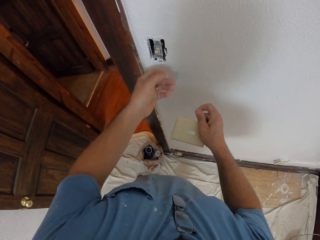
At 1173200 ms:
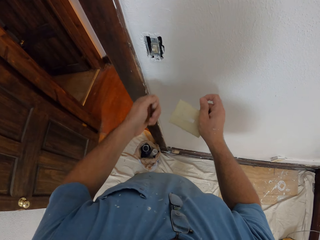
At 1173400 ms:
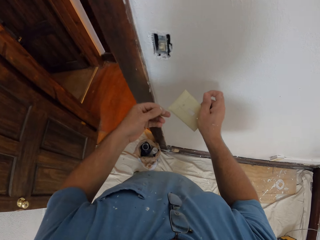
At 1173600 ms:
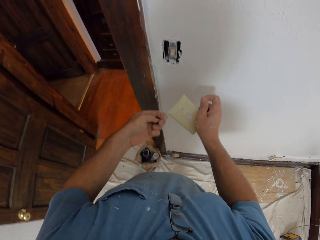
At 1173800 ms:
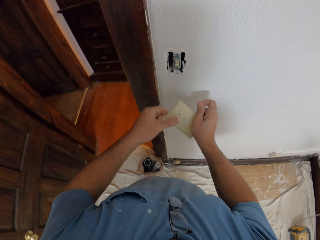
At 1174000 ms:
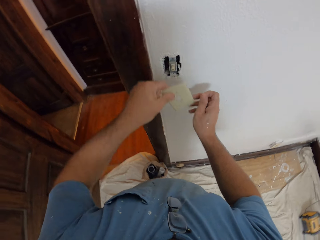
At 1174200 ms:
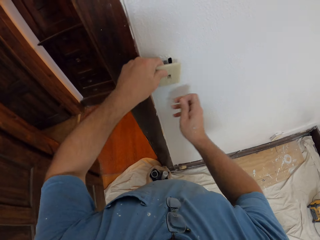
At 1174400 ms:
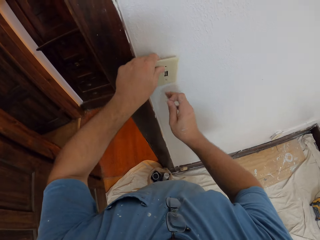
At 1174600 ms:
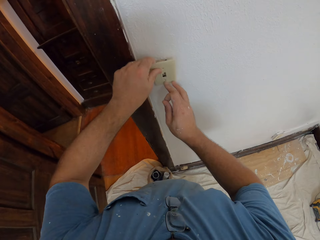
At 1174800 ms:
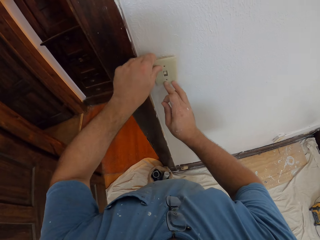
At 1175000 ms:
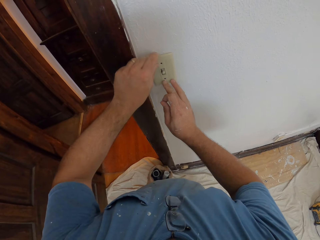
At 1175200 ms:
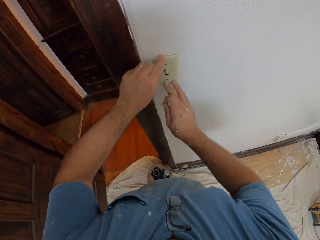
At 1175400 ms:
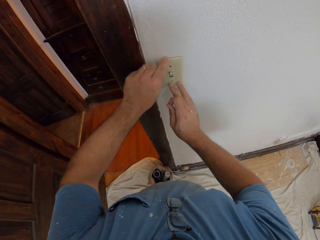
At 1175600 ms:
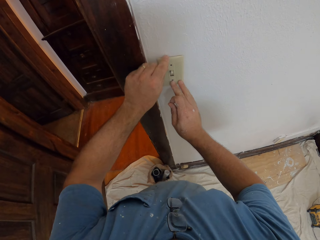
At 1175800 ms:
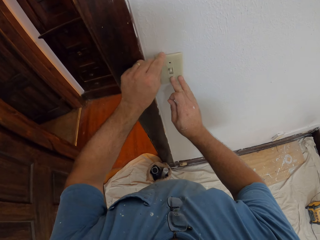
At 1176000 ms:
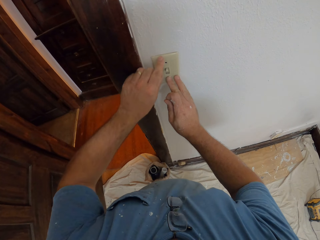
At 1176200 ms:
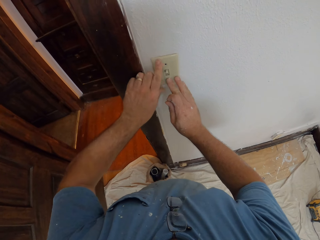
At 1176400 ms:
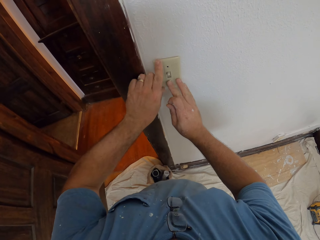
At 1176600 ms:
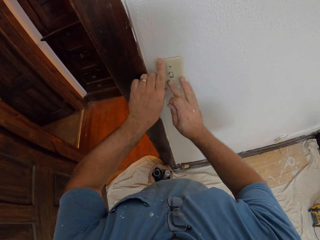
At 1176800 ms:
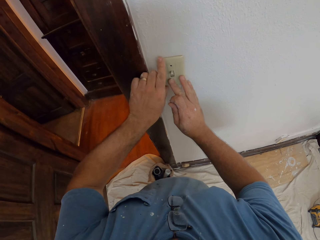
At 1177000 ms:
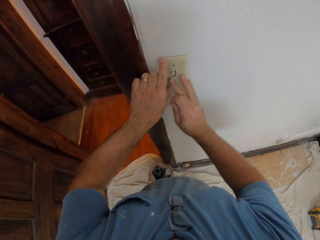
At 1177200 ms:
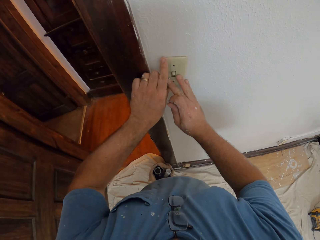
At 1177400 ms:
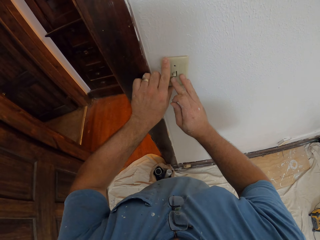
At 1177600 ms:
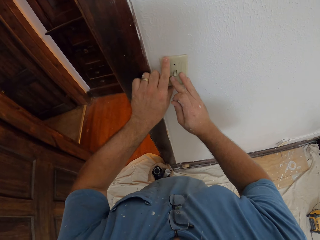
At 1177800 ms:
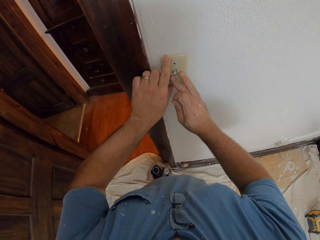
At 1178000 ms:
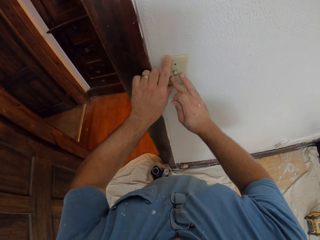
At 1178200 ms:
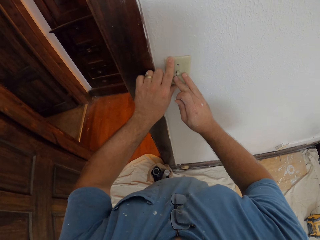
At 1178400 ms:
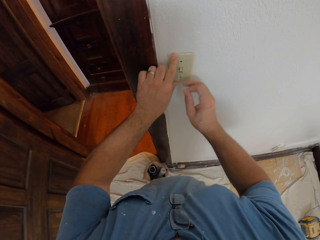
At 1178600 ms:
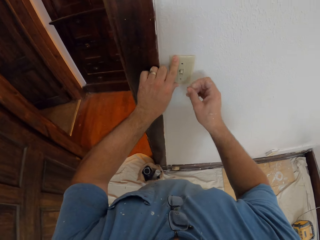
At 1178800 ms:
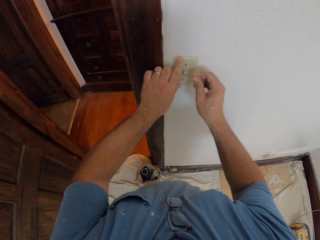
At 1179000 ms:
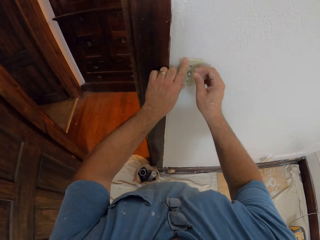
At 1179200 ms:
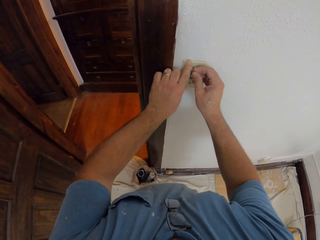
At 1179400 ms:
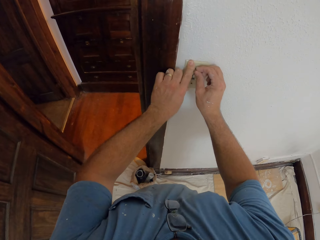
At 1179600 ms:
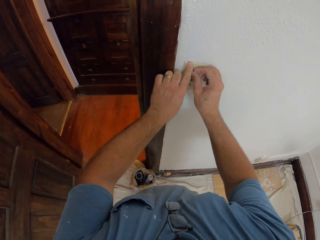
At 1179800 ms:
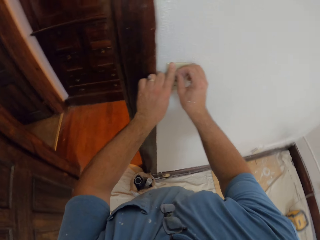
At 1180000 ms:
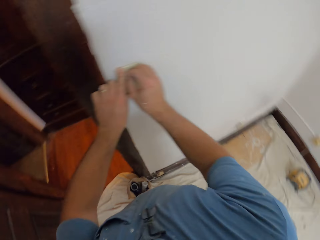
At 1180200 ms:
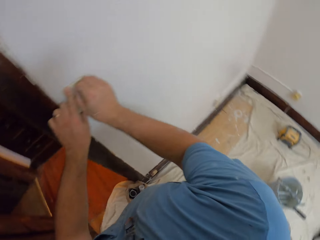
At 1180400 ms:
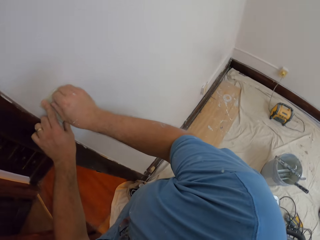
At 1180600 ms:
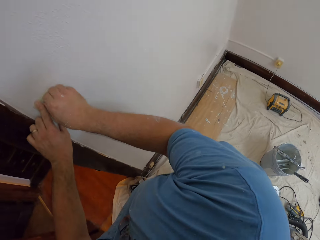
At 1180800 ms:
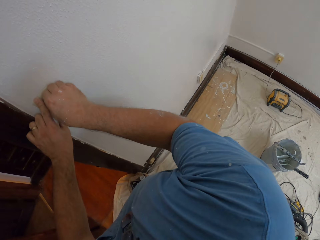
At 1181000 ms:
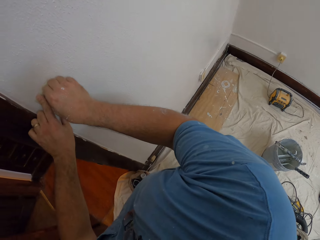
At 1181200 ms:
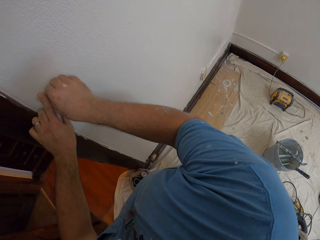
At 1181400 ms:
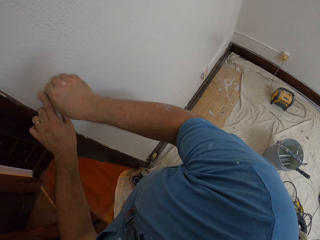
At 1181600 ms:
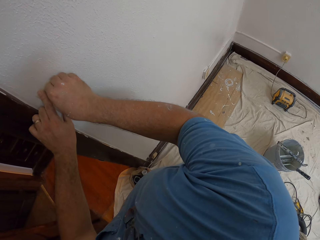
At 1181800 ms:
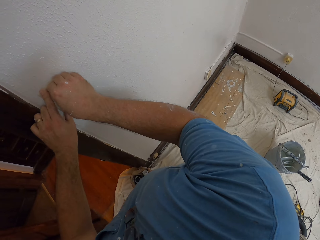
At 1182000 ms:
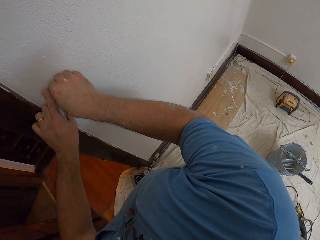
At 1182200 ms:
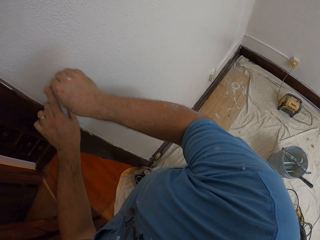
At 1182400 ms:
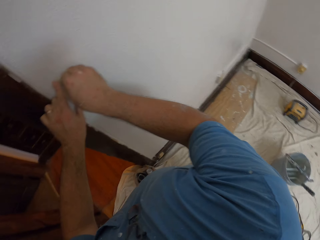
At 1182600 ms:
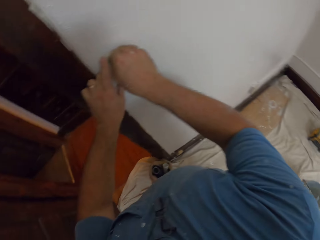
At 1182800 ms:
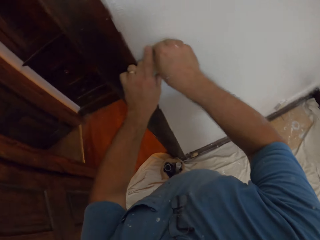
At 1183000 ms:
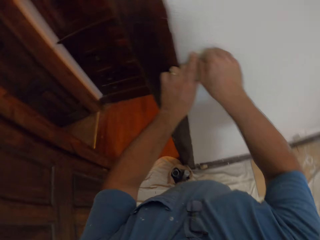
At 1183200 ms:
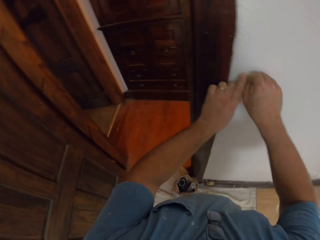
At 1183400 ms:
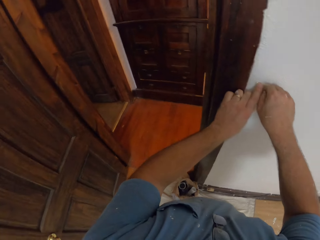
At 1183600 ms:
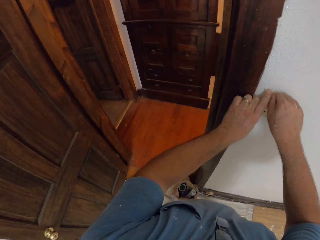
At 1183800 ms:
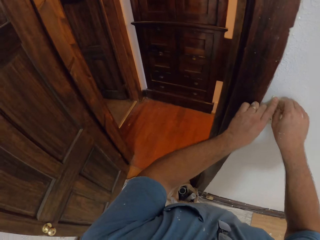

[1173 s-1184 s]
The camera wearer passes the switch socket plate to his left hand. He places the switch socket plate or switch on the switch socket. He puts a screw into the screw hole of the switch socket. He adjusts the switch to the wall.

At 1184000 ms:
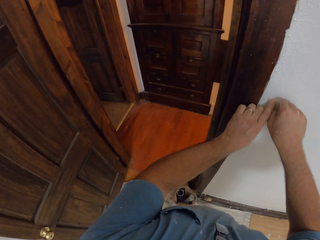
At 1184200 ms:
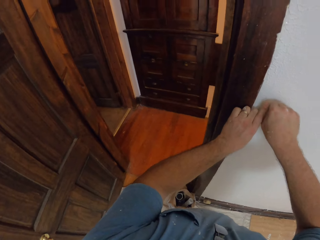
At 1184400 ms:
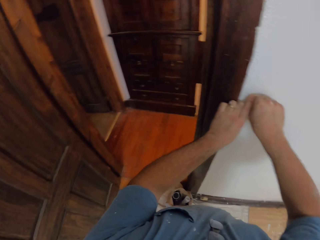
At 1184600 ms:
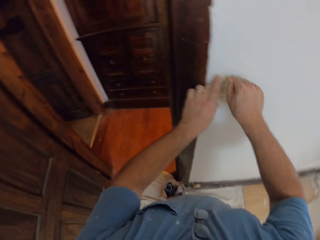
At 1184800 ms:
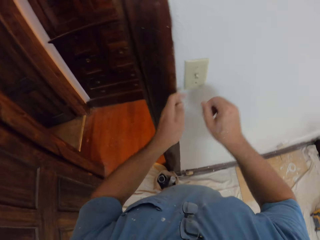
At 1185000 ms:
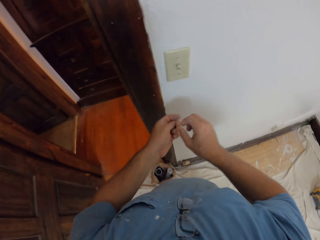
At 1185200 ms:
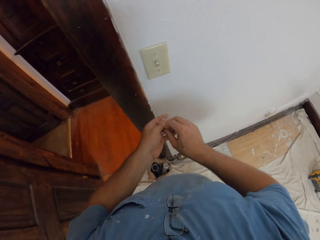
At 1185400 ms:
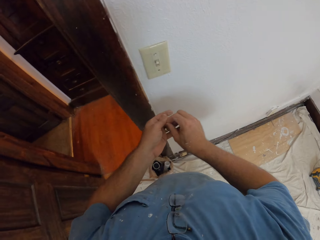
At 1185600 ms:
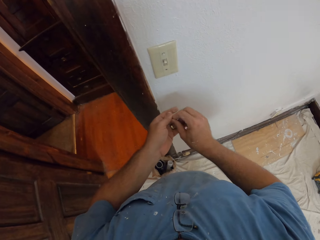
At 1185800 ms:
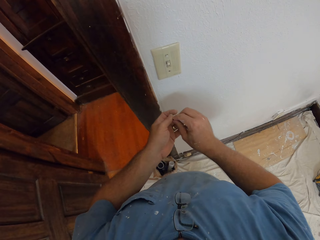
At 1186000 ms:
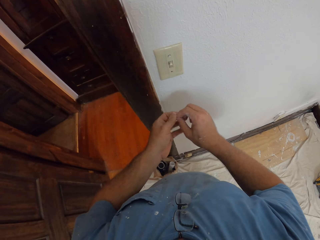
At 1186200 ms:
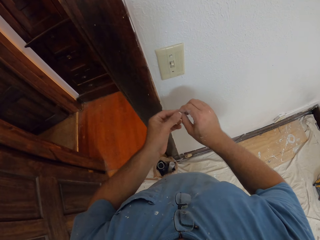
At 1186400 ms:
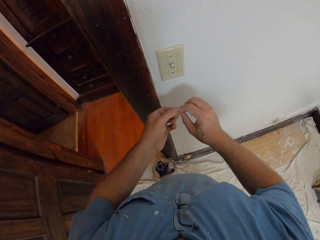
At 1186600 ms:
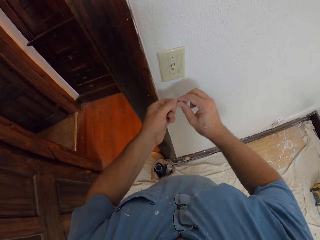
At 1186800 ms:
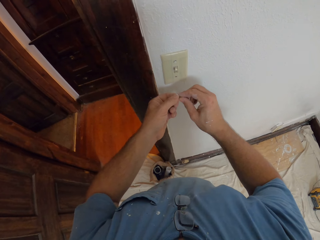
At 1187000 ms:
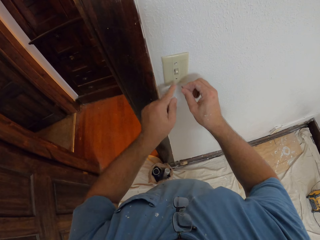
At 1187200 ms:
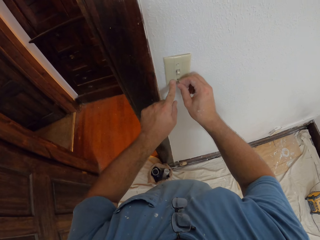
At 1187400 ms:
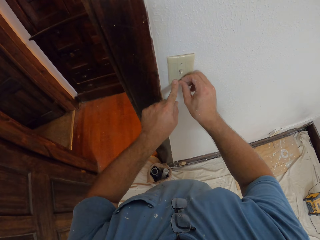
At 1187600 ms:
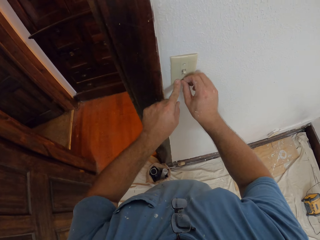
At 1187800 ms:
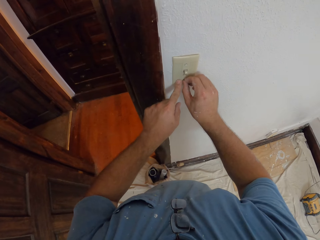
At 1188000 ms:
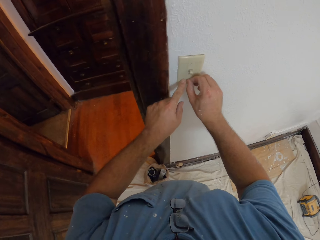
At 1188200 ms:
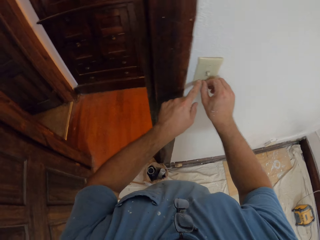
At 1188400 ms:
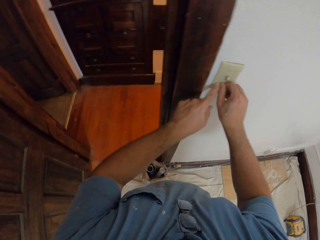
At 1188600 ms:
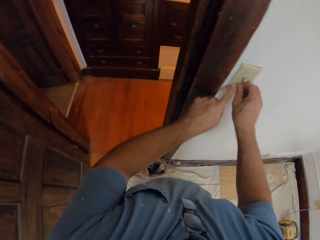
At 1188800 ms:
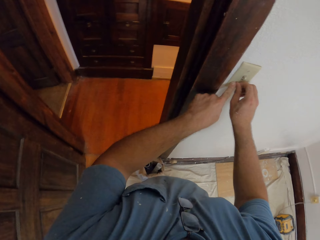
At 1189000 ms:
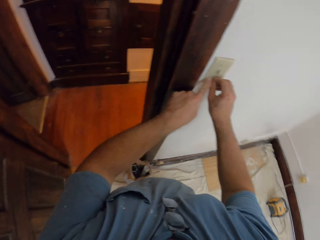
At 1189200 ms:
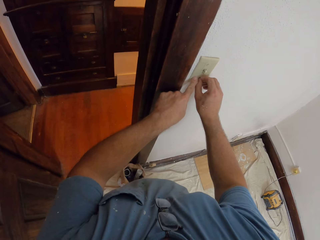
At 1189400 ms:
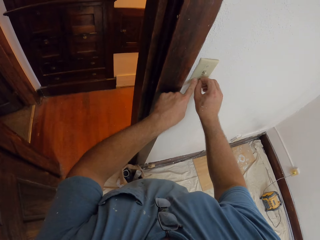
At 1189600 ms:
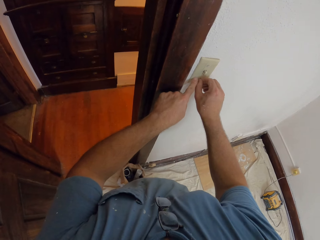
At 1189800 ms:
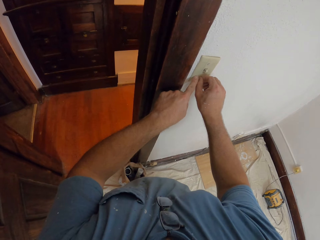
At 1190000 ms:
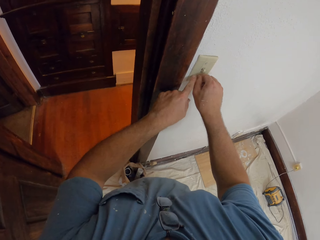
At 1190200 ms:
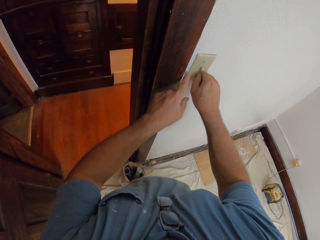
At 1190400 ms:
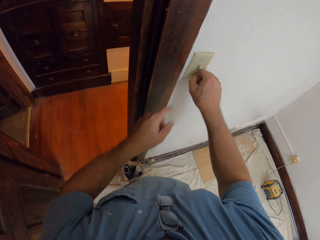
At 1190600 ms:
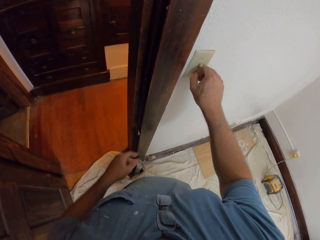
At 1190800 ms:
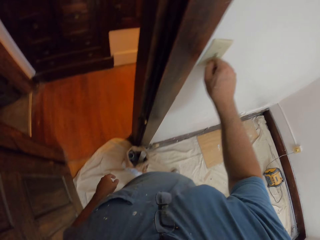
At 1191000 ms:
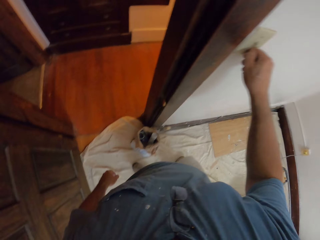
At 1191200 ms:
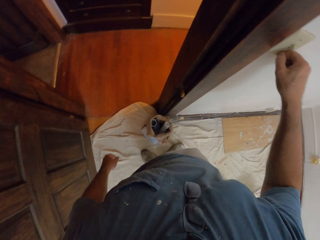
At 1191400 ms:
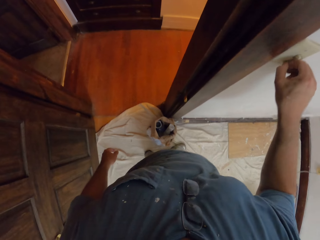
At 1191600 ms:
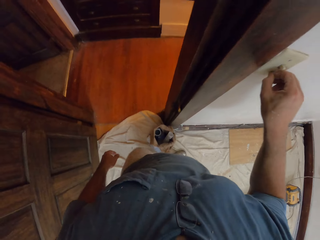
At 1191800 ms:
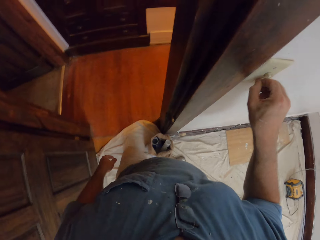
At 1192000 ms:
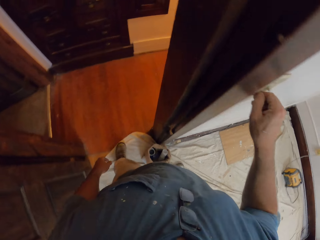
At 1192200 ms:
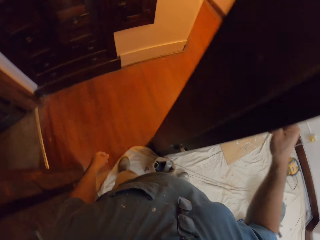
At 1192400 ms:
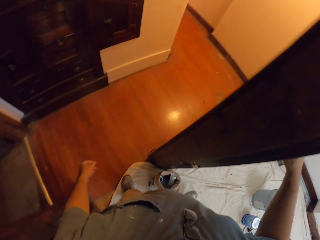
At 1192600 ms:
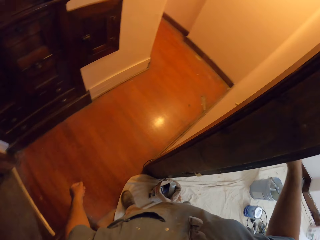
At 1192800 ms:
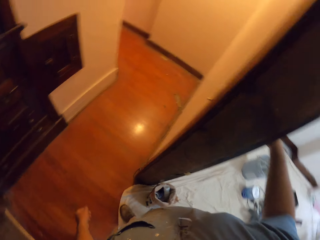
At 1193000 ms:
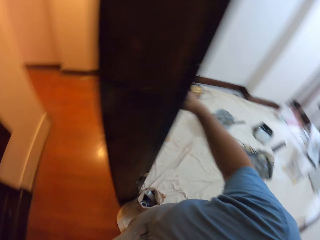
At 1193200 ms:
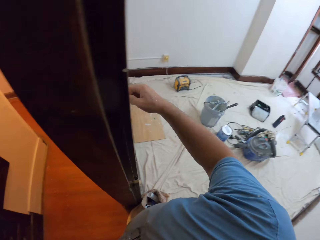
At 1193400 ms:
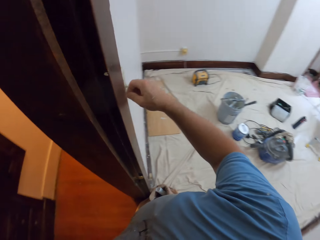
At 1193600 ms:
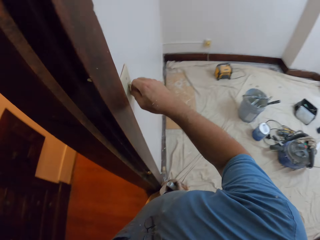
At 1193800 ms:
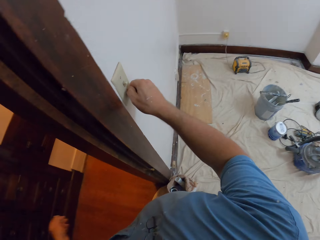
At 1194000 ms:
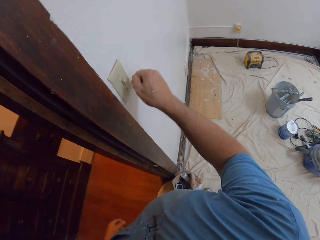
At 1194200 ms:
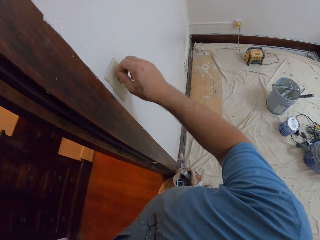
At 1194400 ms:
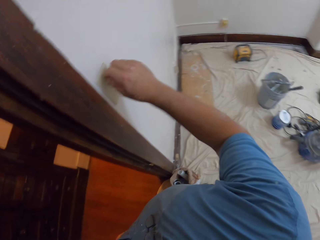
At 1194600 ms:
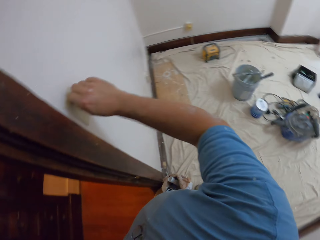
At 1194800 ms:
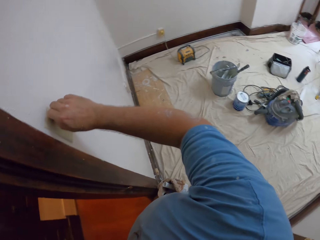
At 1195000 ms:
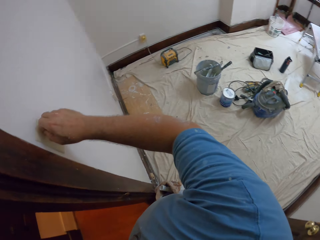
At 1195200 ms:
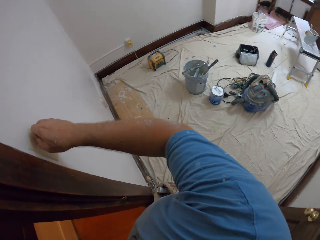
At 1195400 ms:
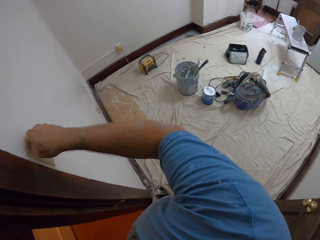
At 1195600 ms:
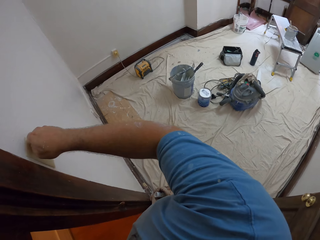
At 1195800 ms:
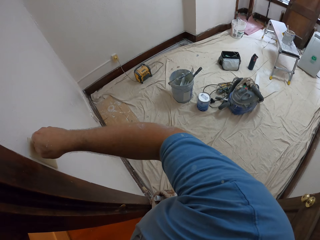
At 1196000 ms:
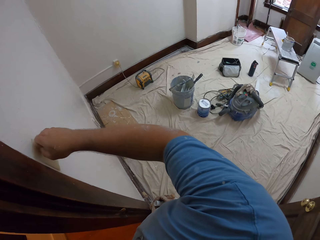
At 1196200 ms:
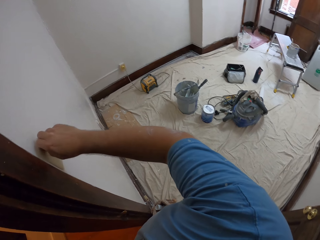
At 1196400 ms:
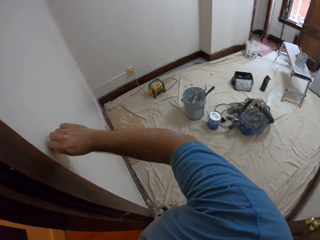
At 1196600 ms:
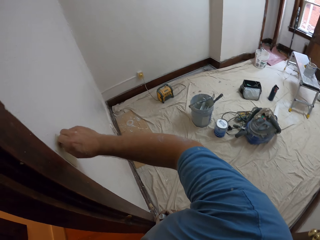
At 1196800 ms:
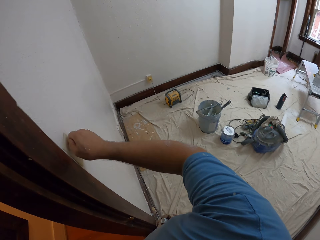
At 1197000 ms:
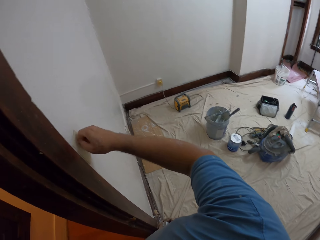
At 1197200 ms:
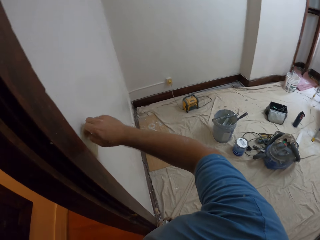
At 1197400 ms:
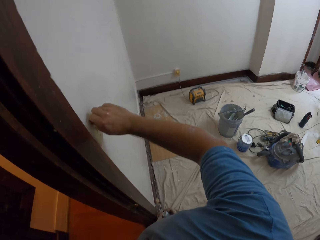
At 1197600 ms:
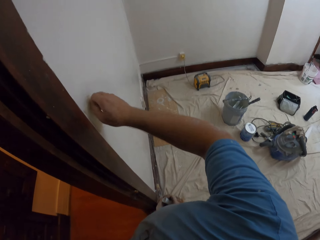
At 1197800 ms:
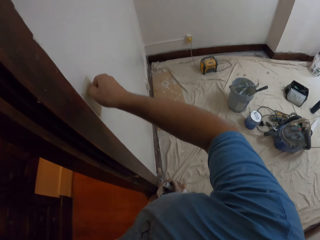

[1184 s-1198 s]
The camera wearer picks up the second screw from his left hand. He holds the switch socket plate with his left index finger. He puts the screw into the screw hole of the switch socket. He tightens both screws with his right hand. He walks around a room. He fixes a switch to a wall.
